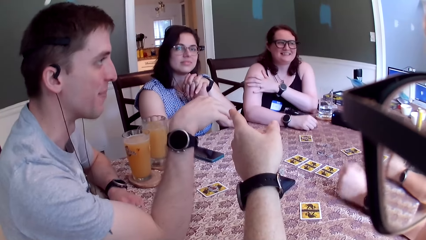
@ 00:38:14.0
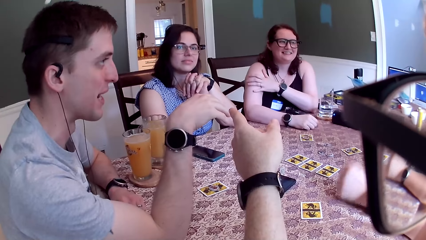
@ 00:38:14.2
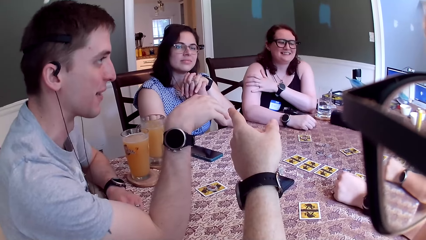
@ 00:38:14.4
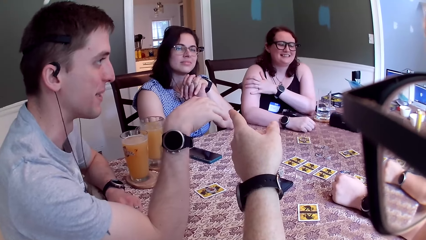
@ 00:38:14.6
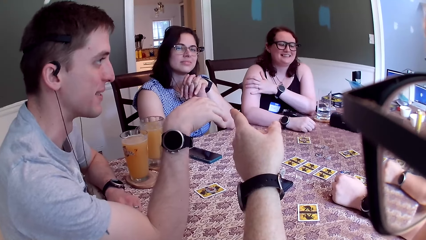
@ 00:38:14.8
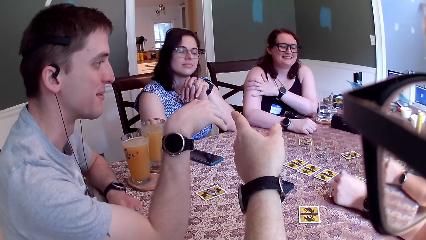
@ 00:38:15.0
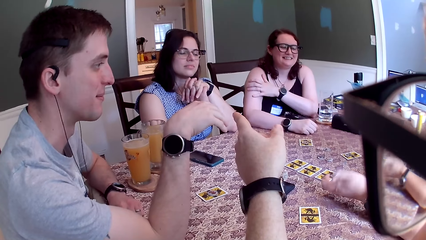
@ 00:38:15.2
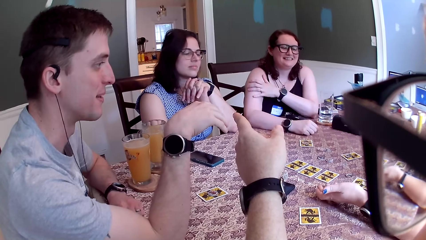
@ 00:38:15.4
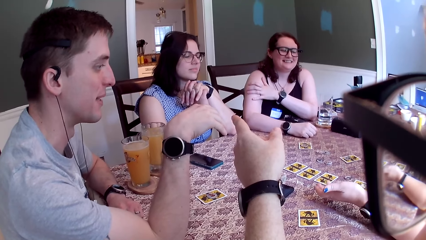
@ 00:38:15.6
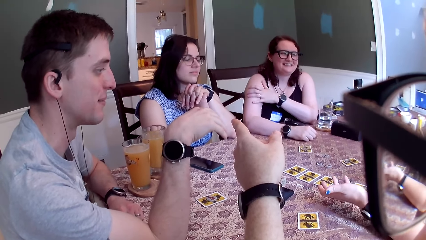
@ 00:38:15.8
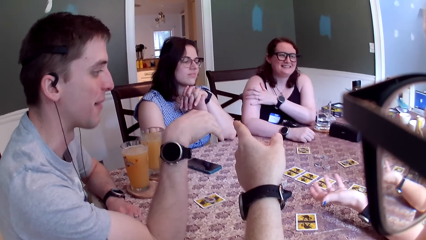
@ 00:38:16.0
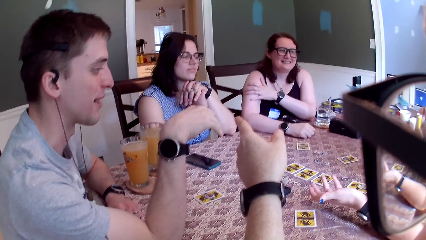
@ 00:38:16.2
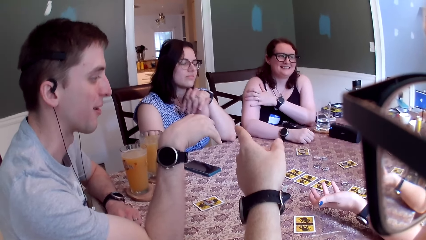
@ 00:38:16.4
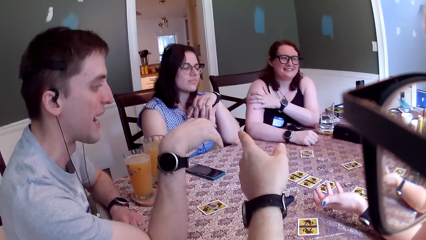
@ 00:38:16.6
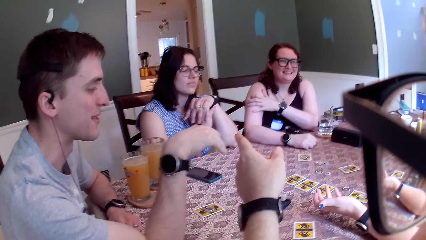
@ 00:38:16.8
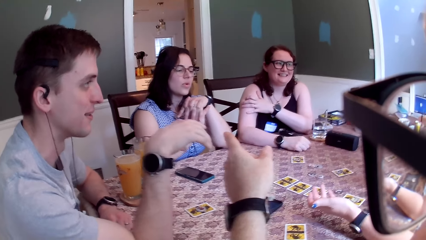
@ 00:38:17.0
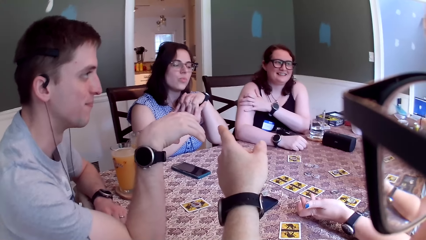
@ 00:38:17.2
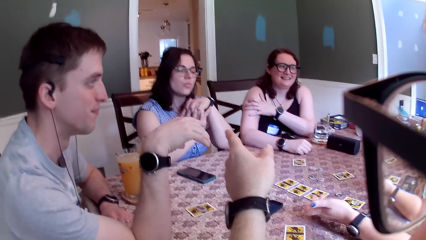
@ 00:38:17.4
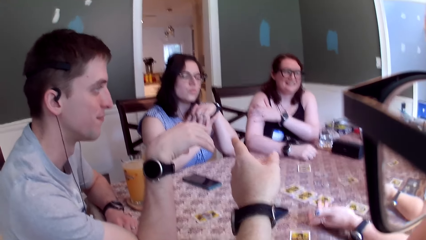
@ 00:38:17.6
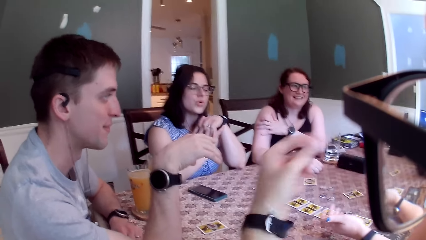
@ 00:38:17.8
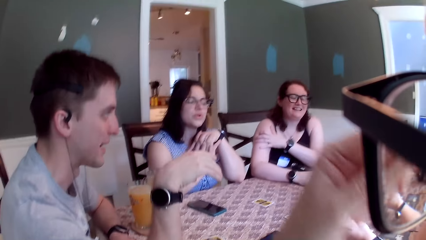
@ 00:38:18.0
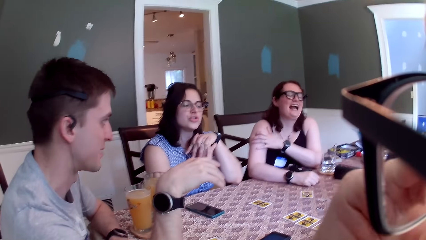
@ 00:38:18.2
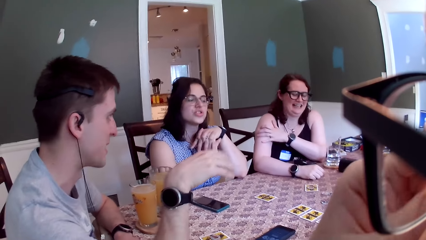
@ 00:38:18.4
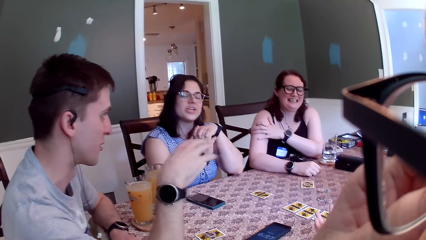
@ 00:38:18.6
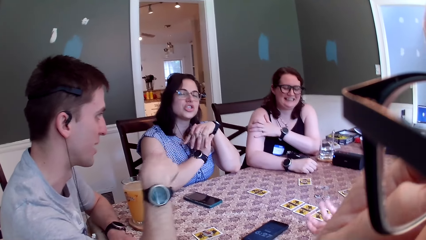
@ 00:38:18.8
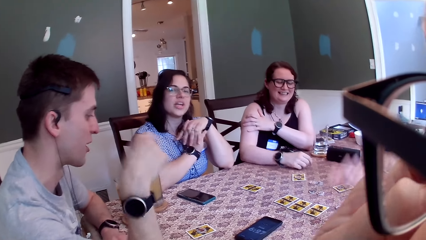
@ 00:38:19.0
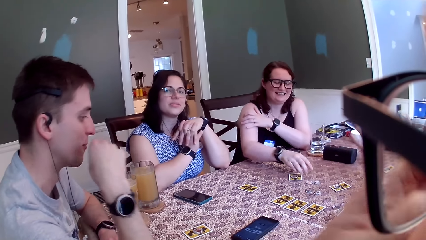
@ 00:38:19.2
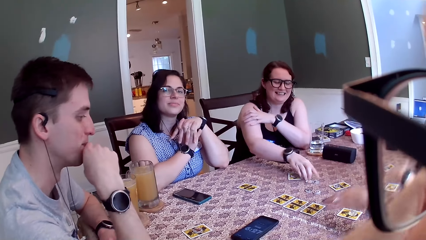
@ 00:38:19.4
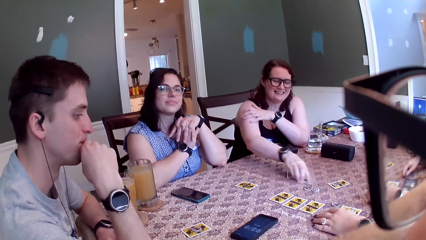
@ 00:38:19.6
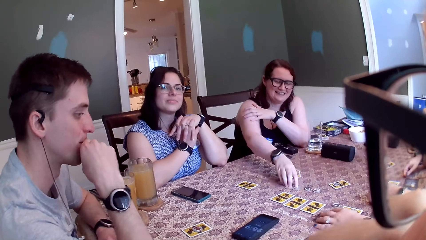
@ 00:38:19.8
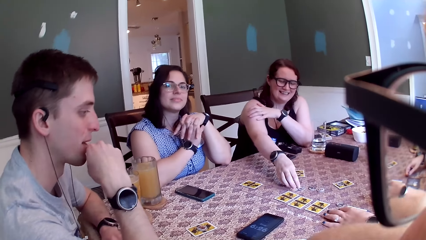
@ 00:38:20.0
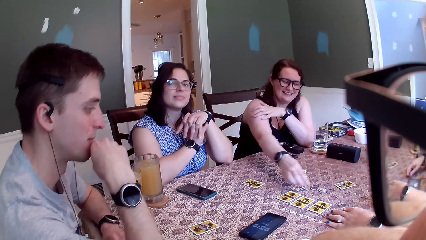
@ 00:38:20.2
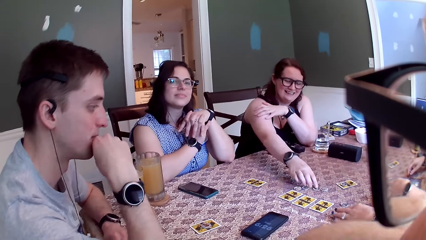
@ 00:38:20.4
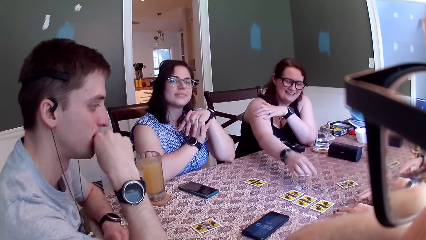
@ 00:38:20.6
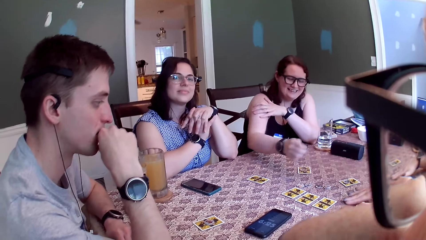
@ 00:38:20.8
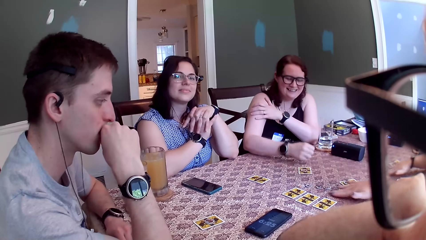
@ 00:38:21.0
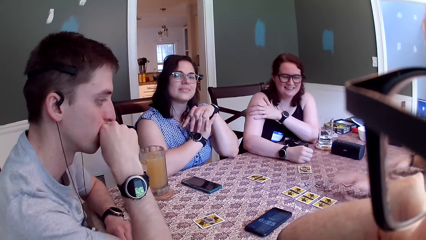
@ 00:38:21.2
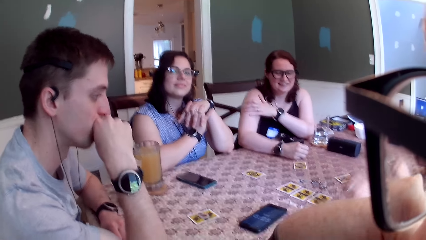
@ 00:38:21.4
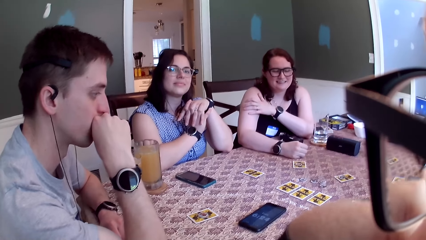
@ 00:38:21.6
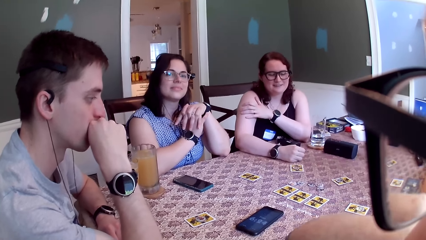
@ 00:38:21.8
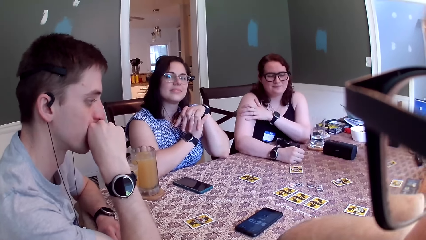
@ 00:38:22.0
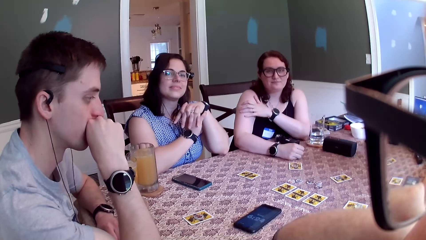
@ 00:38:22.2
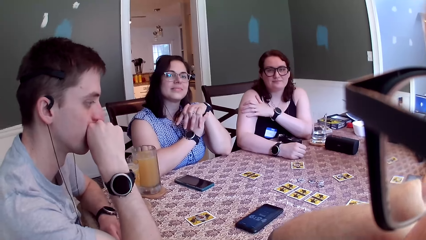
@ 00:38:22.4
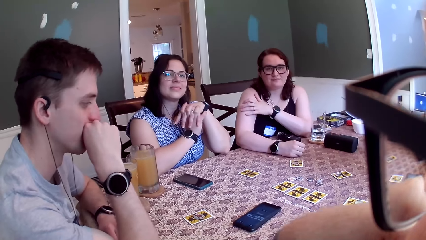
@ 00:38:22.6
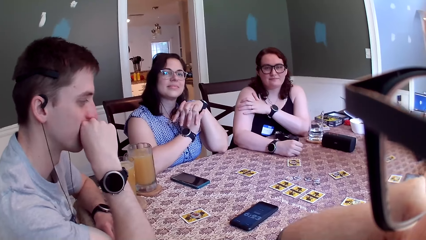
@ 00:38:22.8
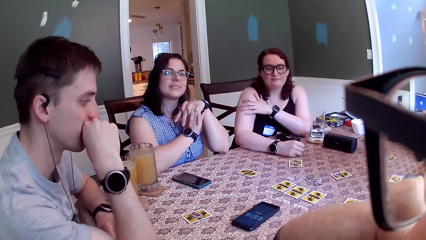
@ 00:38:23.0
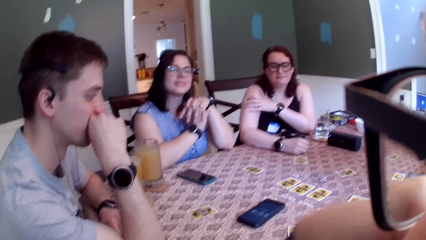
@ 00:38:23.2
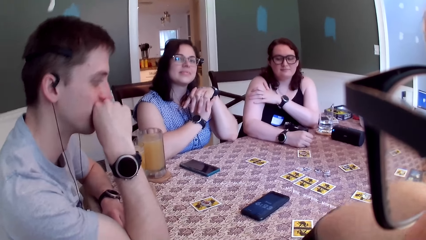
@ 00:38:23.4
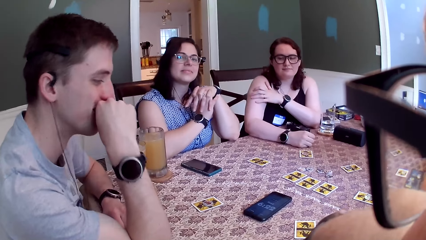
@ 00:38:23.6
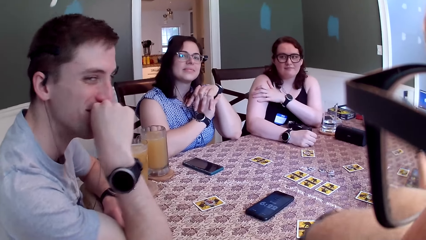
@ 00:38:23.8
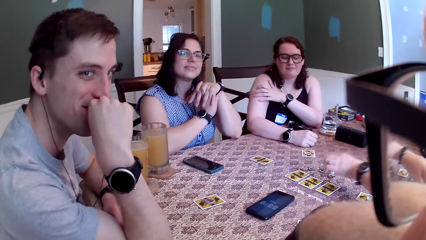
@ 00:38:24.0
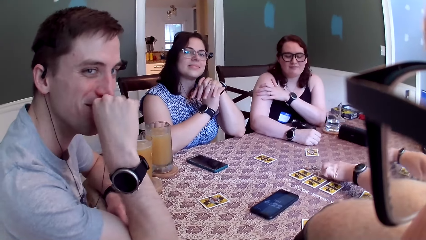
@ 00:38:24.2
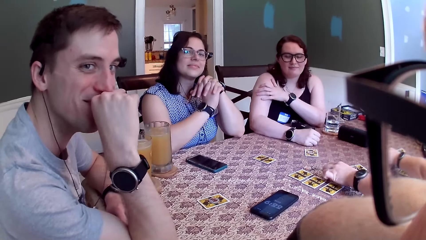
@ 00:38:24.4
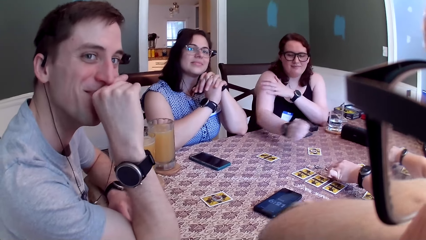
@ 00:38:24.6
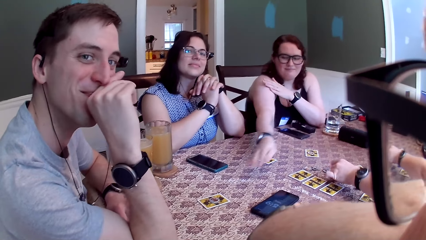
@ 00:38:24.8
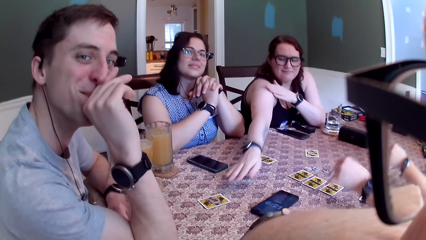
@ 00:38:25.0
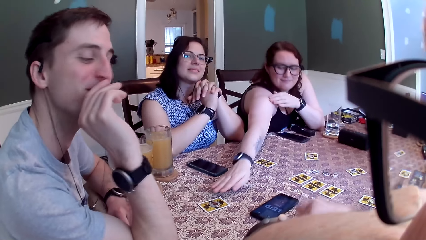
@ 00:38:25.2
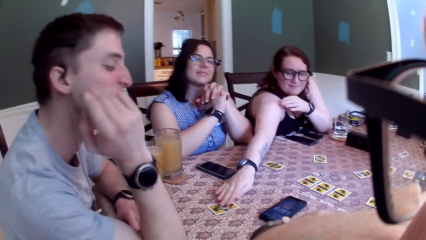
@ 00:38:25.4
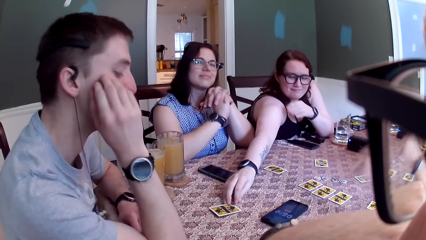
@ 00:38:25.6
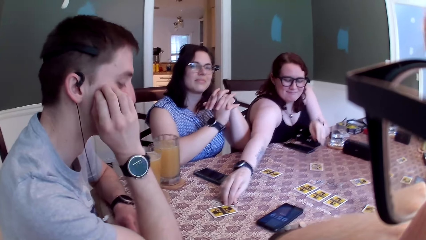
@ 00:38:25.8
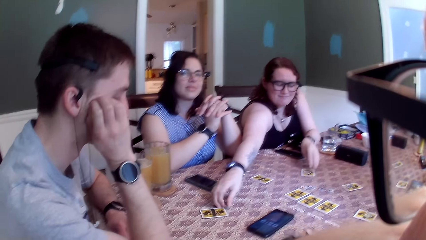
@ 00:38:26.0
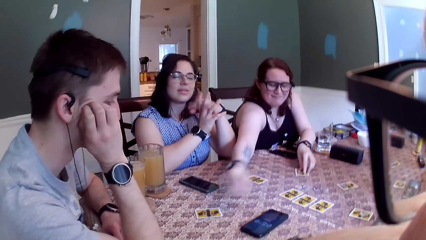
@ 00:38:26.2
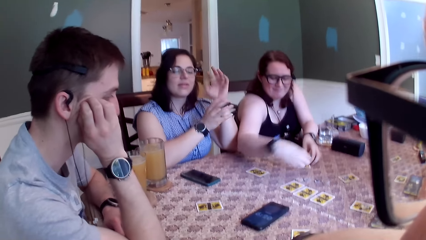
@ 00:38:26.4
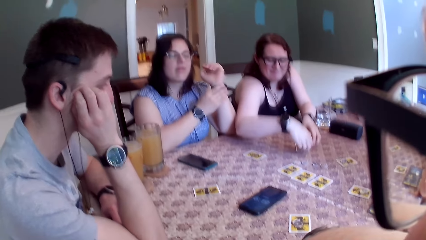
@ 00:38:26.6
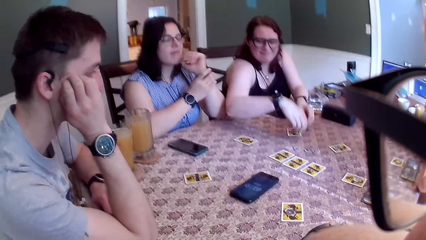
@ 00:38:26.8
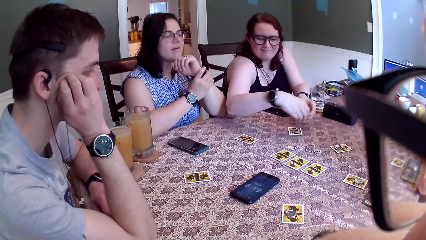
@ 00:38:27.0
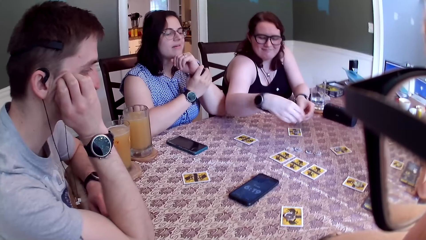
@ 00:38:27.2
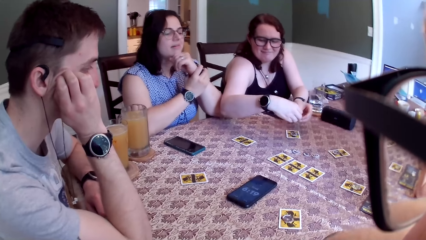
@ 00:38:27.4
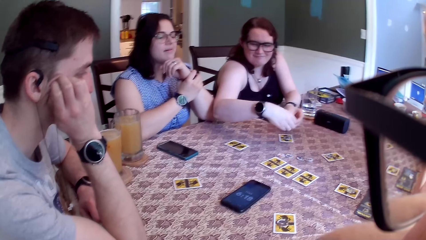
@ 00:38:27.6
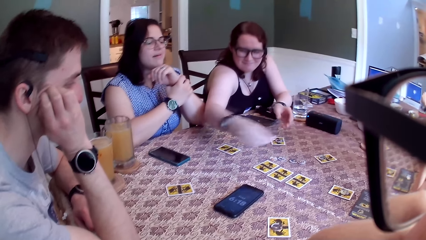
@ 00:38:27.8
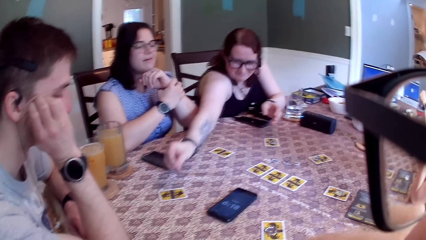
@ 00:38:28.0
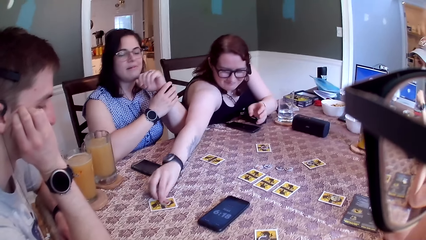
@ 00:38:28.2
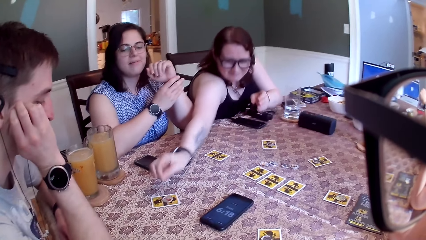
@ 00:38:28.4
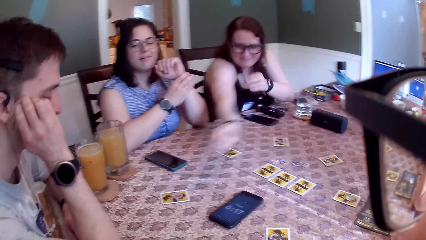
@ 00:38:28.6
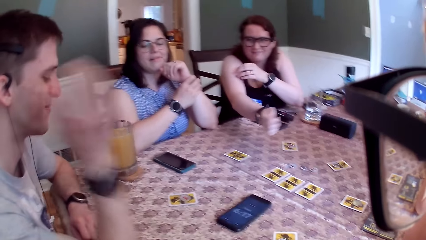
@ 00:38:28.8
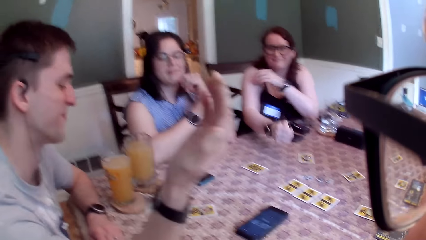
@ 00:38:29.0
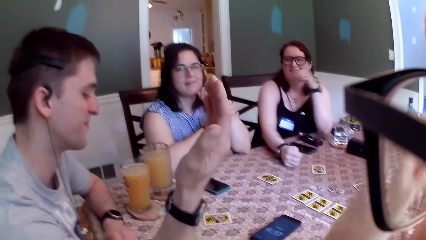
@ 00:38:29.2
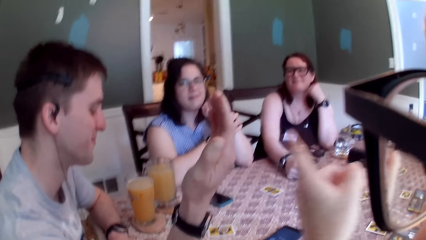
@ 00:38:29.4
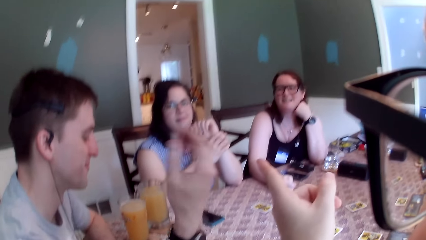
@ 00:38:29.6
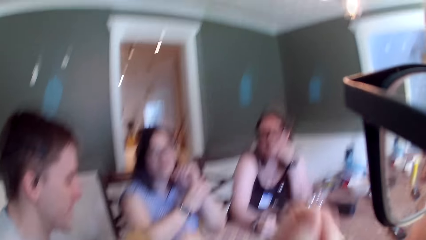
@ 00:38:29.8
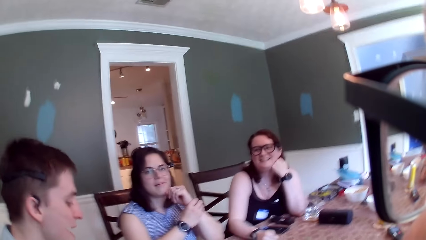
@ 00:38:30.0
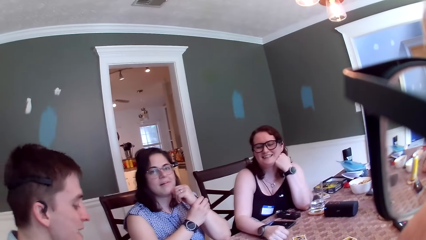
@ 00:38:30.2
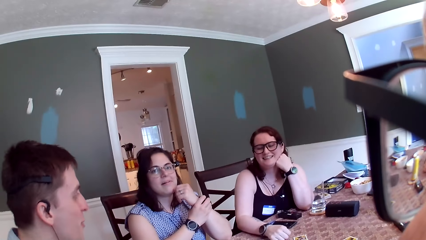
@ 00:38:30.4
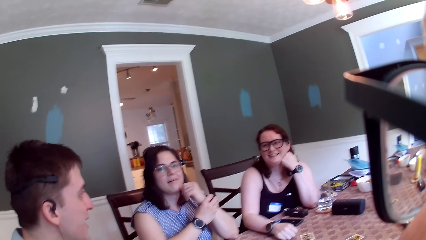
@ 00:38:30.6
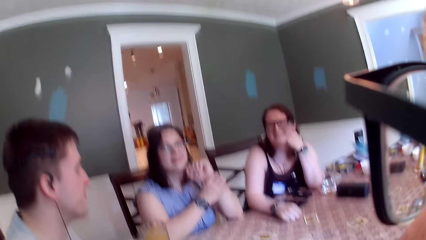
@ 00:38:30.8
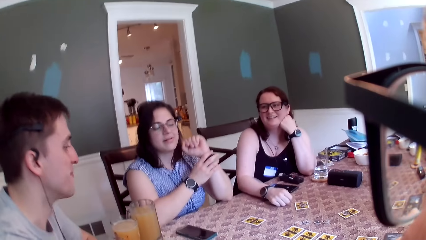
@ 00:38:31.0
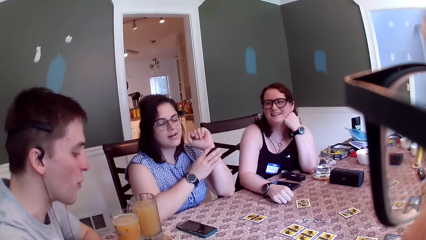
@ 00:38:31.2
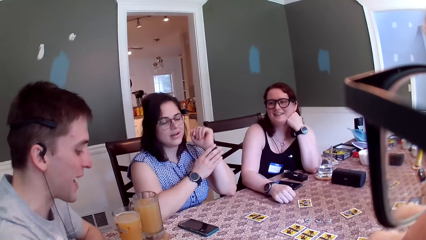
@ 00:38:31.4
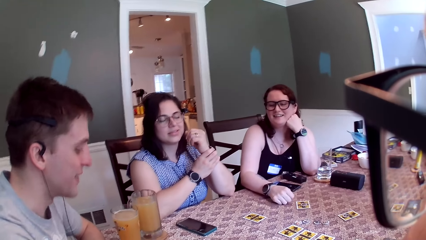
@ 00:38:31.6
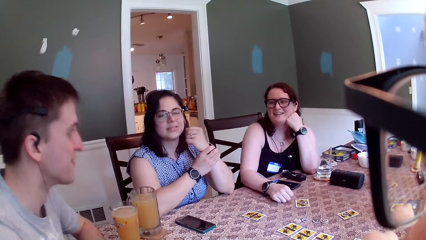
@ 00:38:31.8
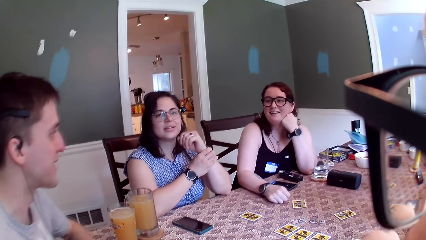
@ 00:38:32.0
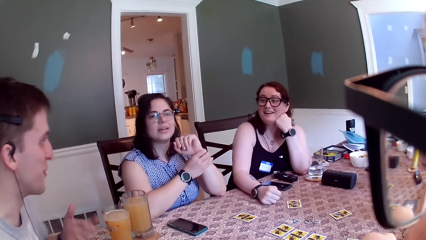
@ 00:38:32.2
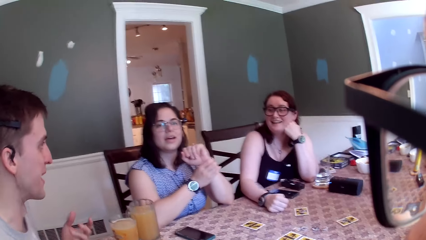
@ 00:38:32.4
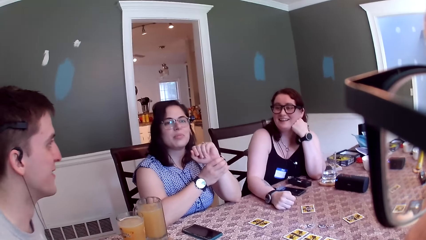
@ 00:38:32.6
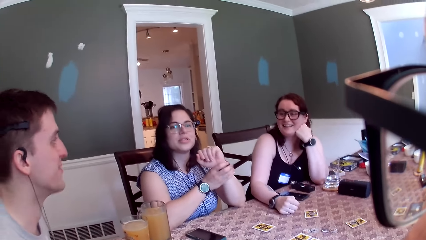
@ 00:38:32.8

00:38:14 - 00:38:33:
A woman spreads her hands open. The camera wearer looks around. Another woman shifts coins with her right hand. The first woman hits her left hand on the table. The first woman shifts coins with her right hand and lifts the coins with her right hand. The second woman grabs the coin on the card with her right hand. The camera wearer raises their hand up. The second woman grabs the coin on the card with her left hand. A third woman adjusts a wristwatch on her left hand with her right hand. The second woman puts the coin on the card with her right hand. She does so again. The camera wearer looks around. They raise their hand up.
